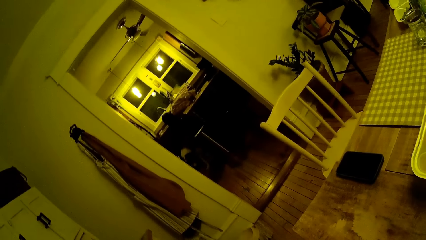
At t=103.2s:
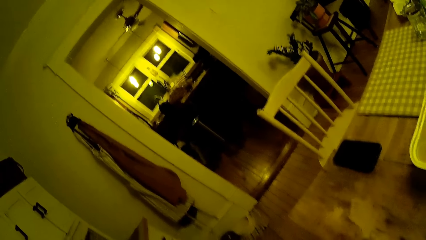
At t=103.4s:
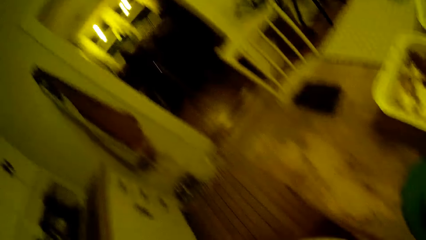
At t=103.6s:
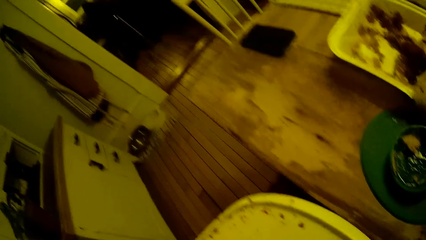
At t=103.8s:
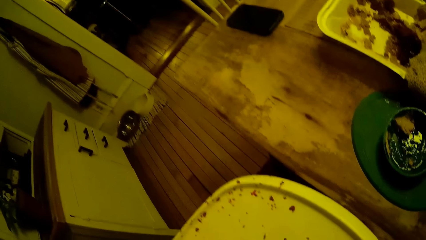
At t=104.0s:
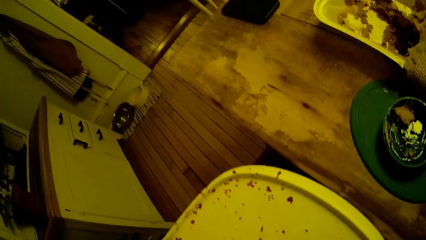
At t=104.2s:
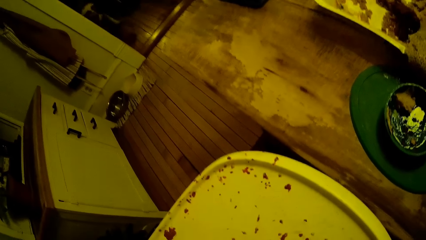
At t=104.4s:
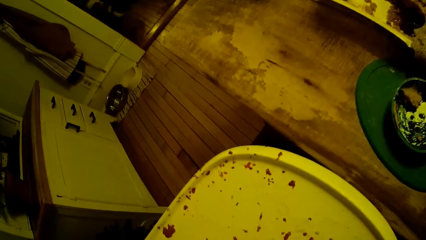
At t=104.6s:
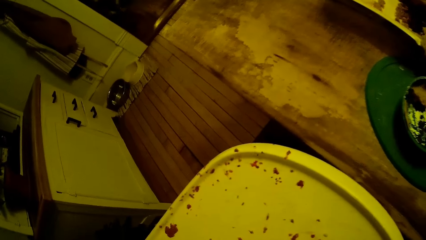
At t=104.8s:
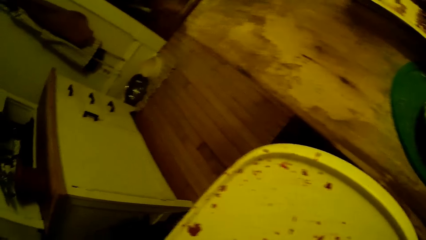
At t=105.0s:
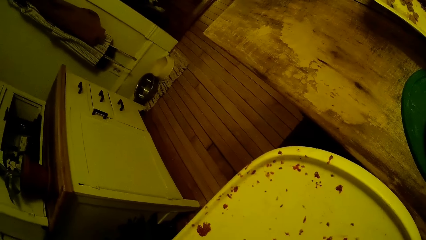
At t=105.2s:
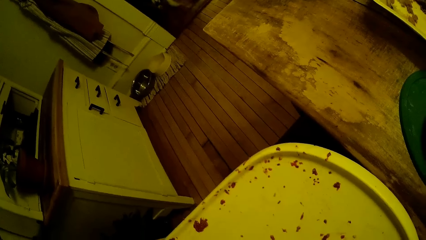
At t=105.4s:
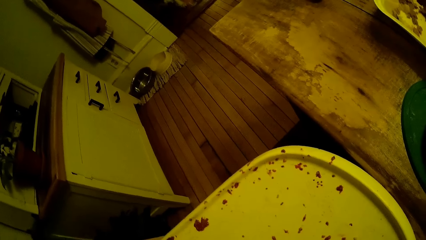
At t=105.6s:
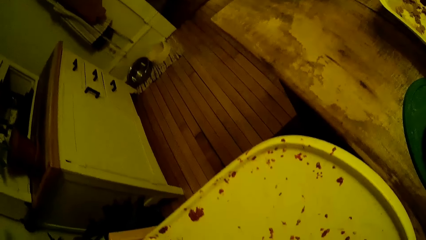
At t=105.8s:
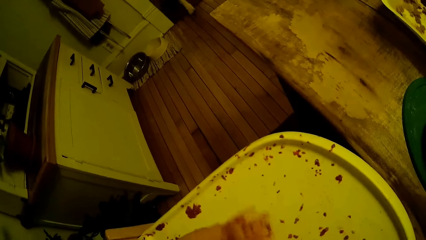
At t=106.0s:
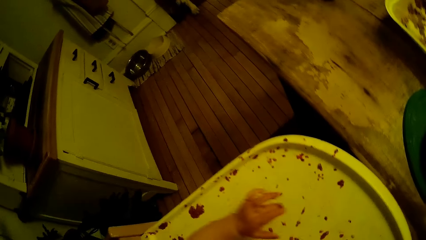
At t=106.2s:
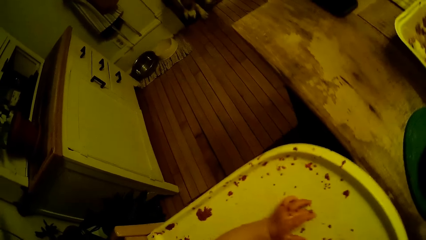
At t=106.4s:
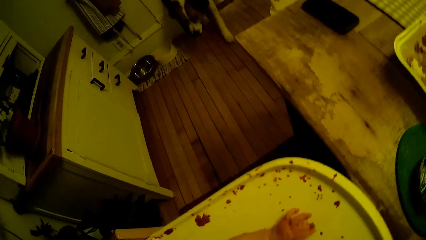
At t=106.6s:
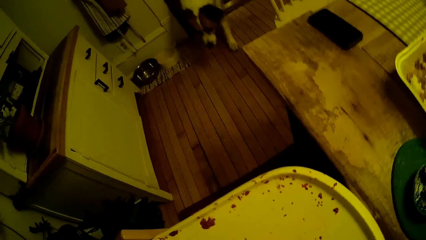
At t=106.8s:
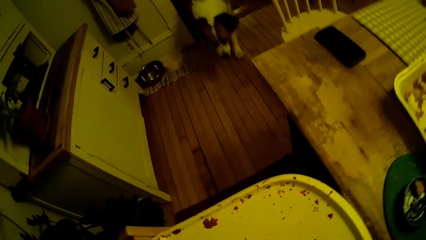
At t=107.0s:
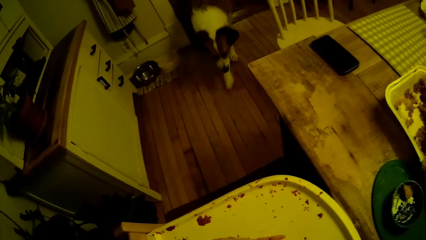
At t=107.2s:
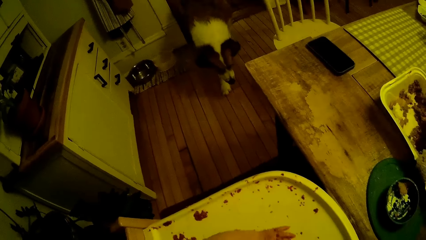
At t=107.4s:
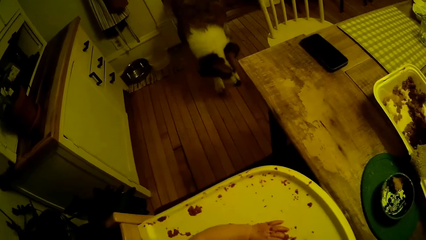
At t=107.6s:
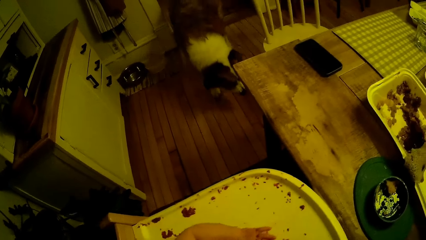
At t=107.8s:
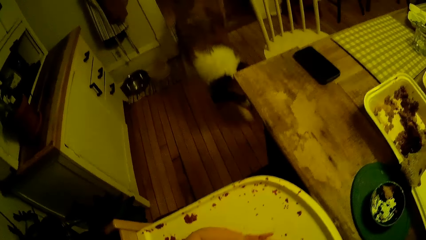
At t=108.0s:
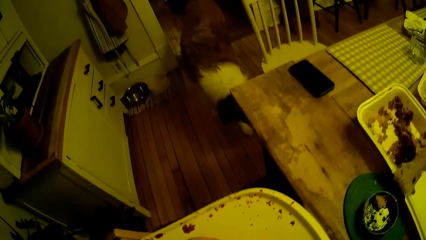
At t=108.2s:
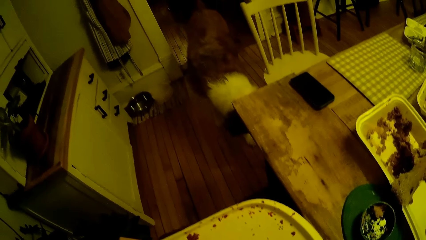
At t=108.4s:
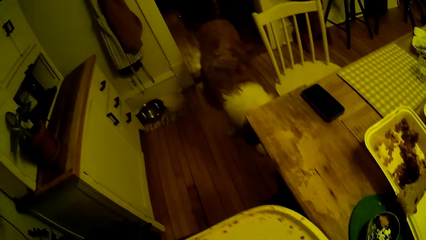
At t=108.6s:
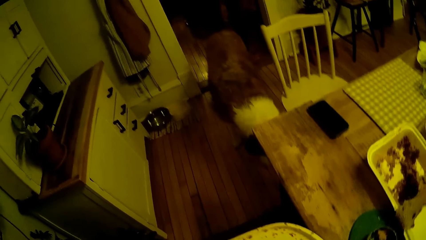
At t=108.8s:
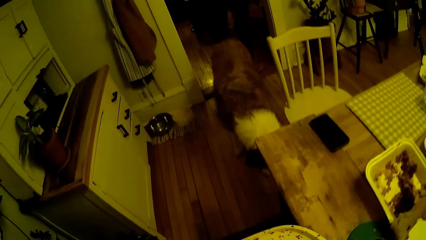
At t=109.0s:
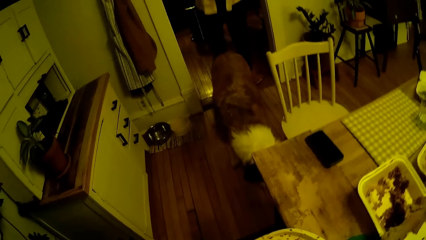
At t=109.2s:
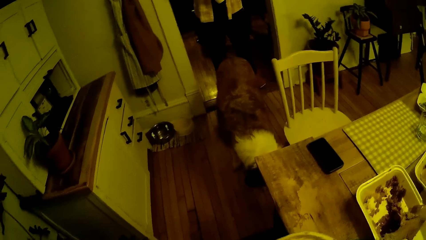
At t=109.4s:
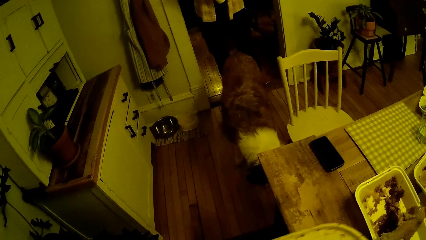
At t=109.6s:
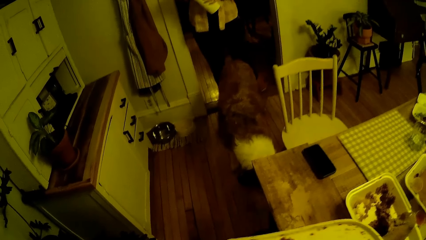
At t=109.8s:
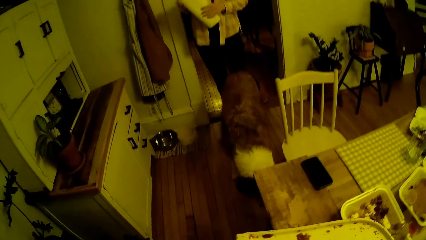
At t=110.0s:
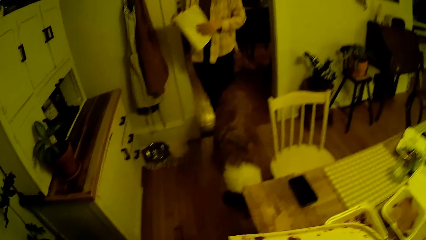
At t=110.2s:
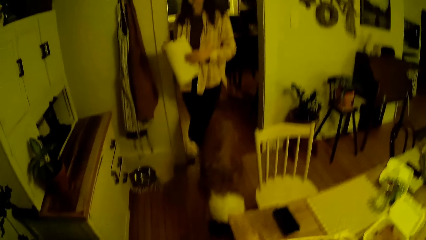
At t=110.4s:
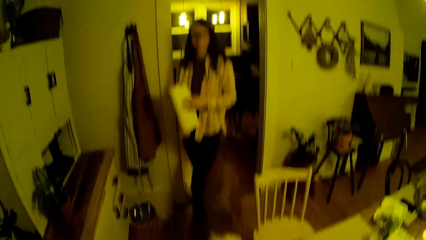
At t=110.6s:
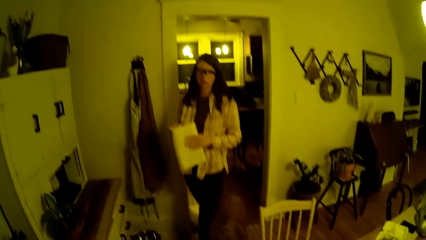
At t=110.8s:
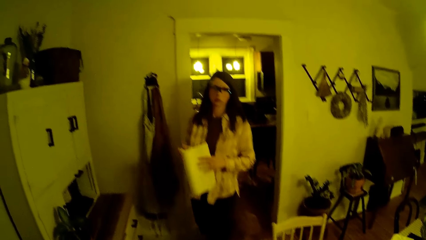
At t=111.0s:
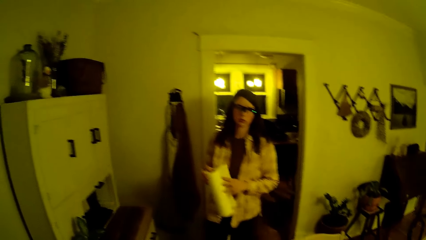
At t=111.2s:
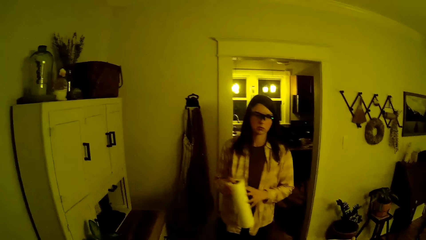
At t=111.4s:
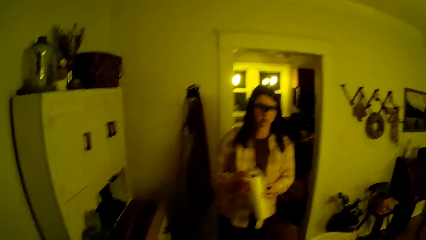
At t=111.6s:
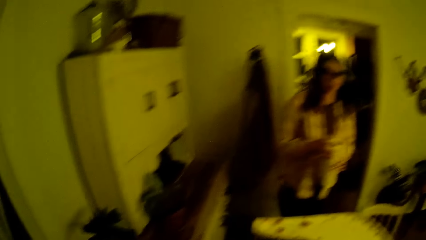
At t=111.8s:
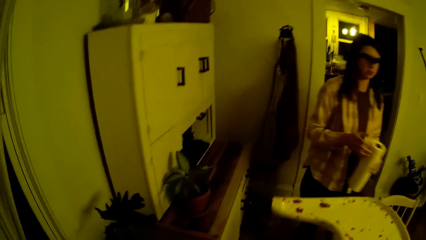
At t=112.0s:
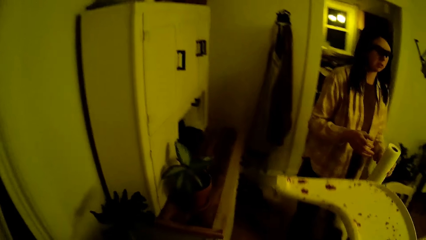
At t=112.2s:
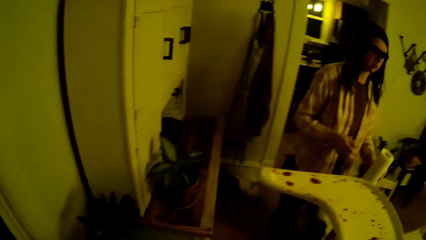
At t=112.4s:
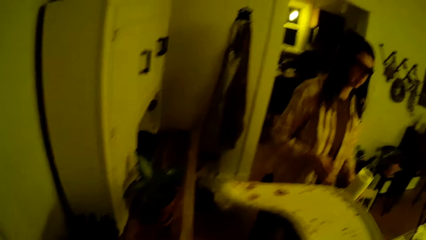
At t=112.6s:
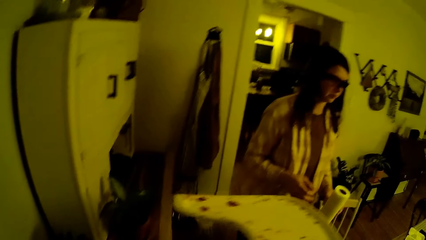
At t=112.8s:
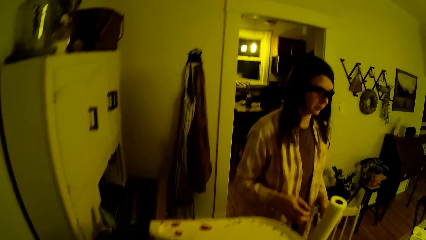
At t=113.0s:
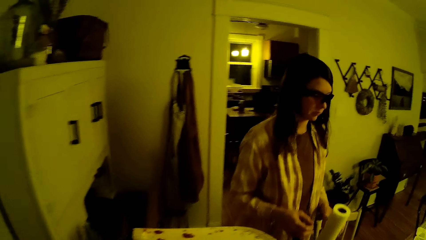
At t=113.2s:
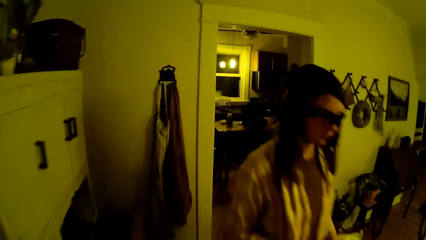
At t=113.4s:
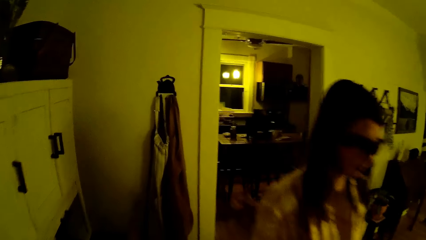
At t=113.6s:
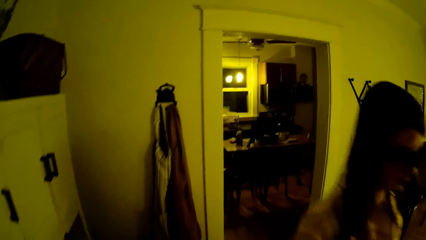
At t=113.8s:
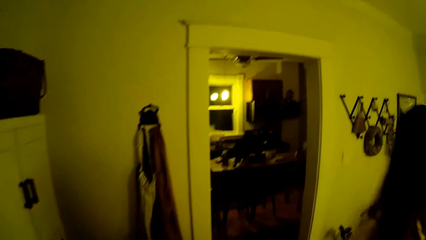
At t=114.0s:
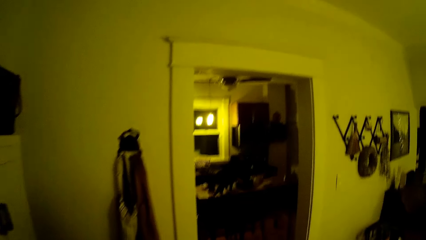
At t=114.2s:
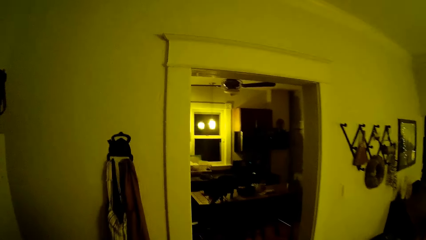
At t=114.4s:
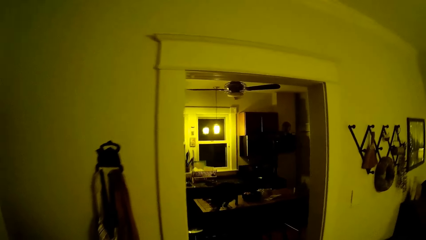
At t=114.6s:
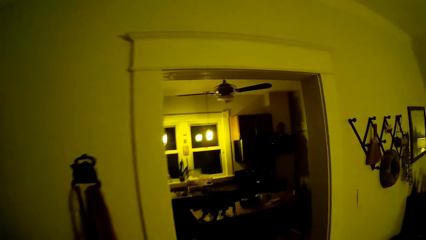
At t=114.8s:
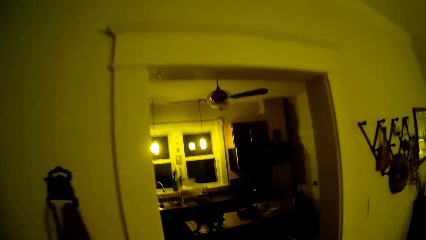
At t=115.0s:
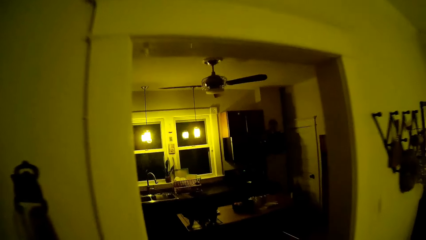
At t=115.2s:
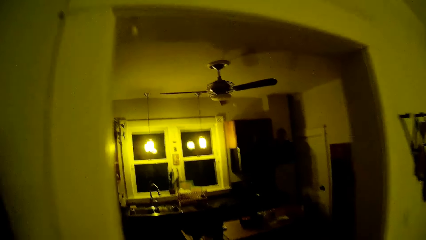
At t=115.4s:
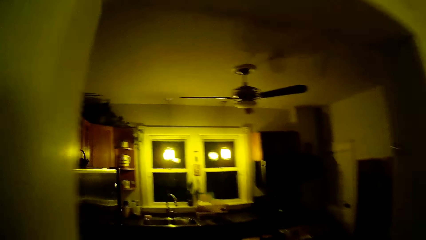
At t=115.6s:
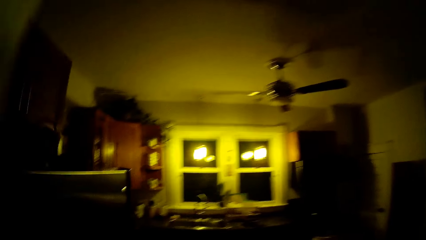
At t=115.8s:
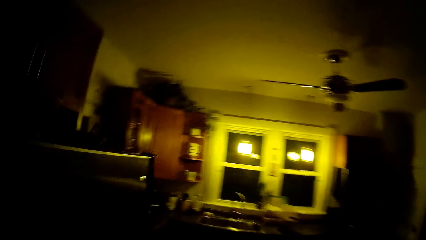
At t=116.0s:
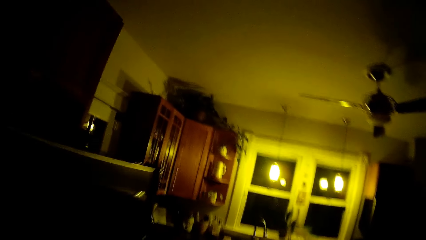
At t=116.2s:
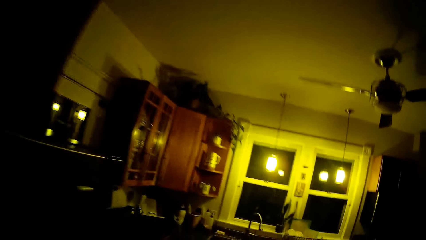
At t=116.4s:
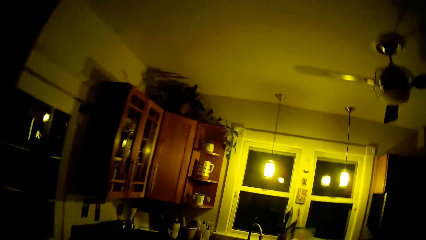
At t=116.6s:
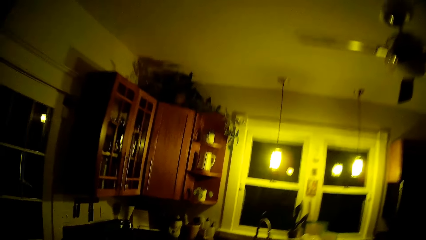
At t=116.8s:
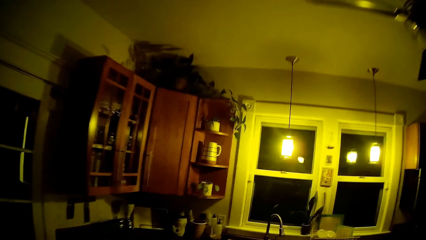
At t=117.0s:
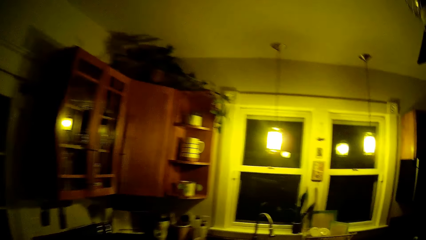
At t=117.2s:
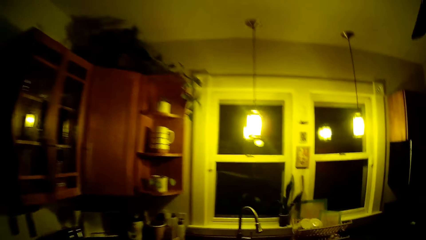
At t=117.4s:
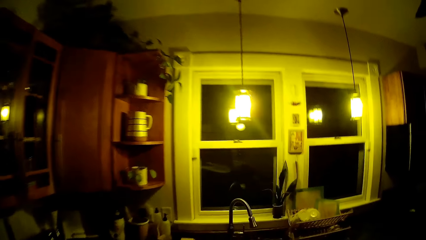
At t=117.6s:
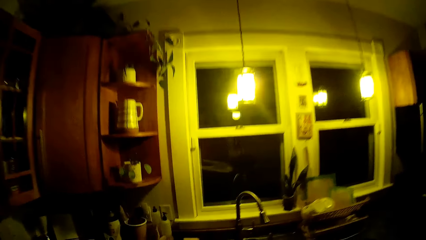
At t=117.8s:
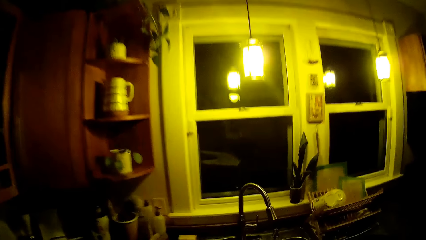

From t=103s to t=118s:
The dog walks into the dining from the kitchen. The camera wearer removes the kids' feeding tray from the kids' chair. The woman walks into the dining from the kitchen with tissue paper in her hands. The camera wearer walks out of the dining with the kids' feeding tray in his right hand.
